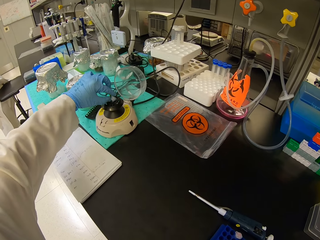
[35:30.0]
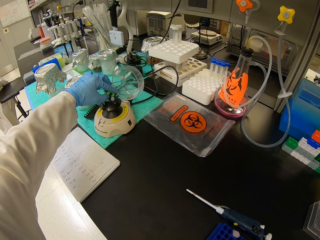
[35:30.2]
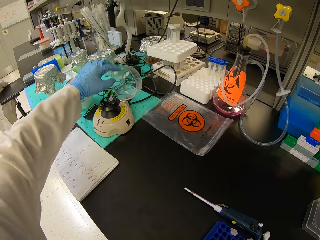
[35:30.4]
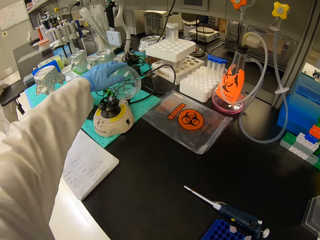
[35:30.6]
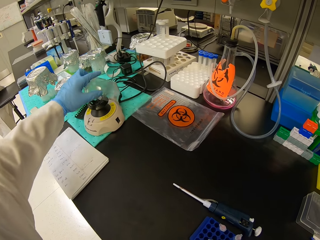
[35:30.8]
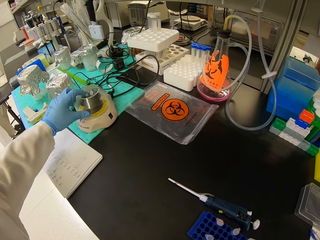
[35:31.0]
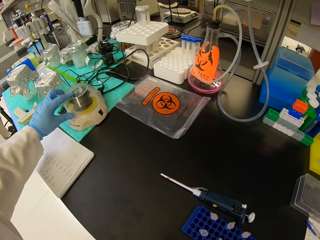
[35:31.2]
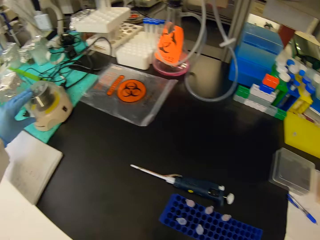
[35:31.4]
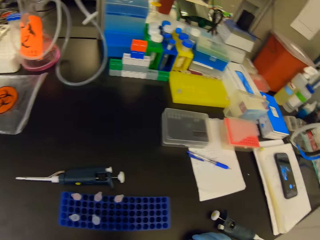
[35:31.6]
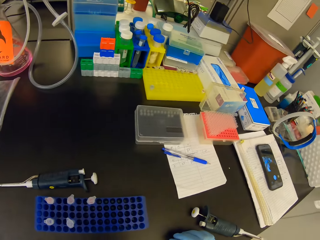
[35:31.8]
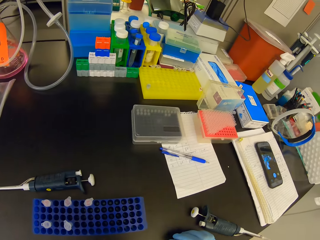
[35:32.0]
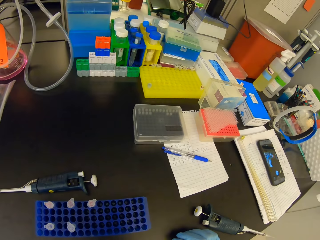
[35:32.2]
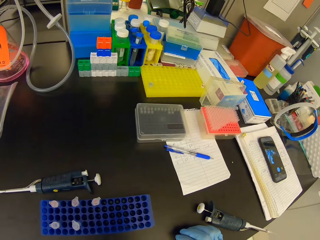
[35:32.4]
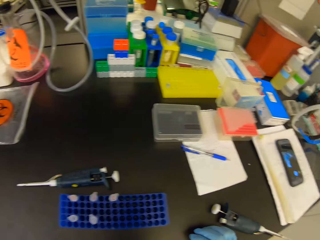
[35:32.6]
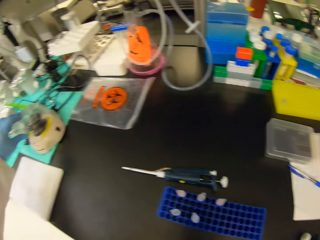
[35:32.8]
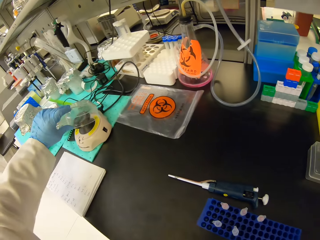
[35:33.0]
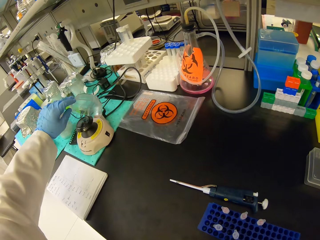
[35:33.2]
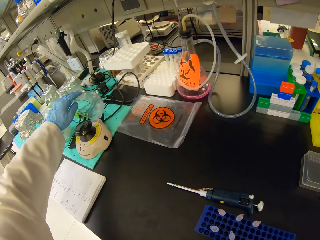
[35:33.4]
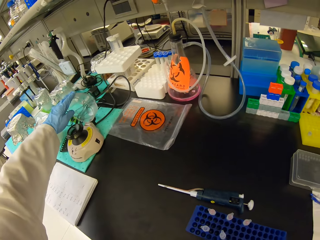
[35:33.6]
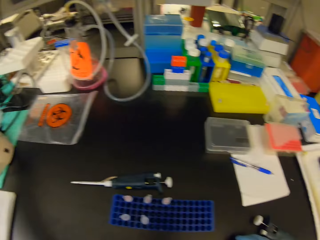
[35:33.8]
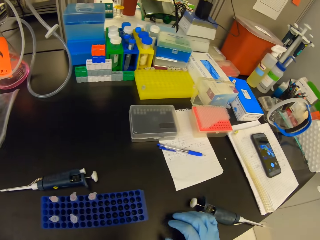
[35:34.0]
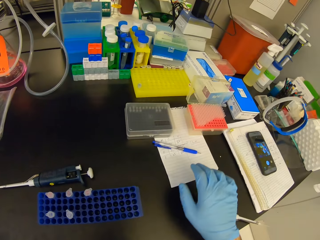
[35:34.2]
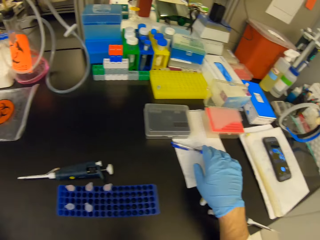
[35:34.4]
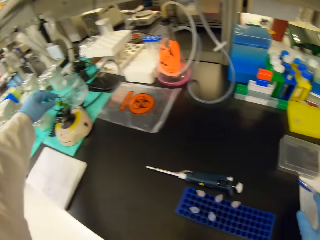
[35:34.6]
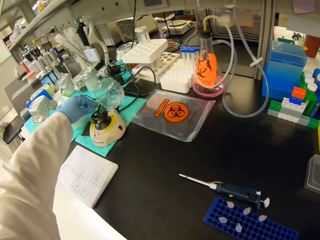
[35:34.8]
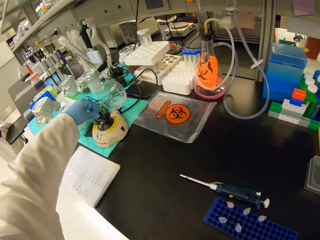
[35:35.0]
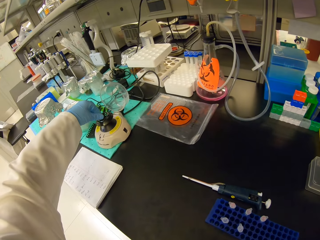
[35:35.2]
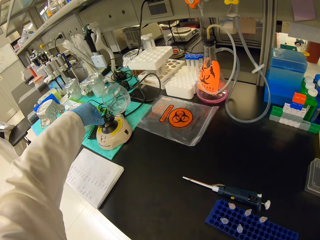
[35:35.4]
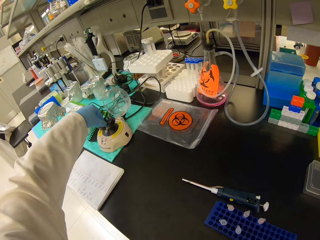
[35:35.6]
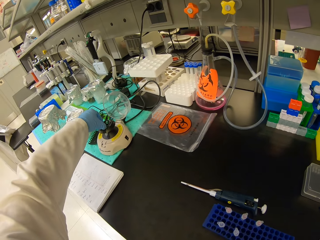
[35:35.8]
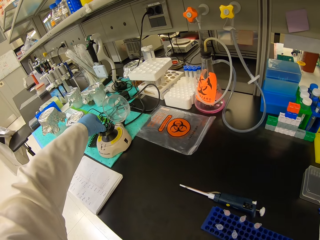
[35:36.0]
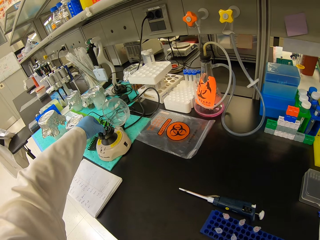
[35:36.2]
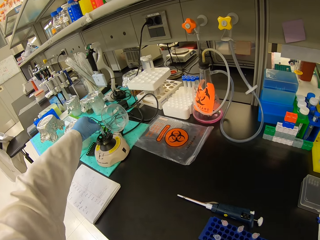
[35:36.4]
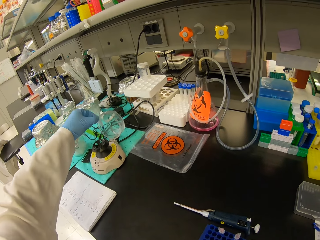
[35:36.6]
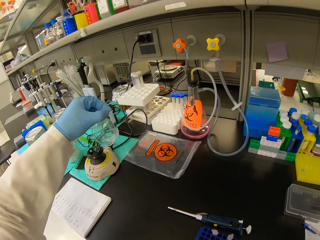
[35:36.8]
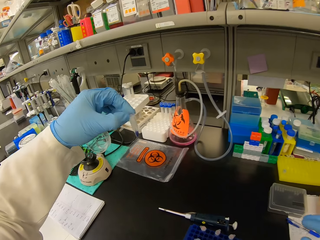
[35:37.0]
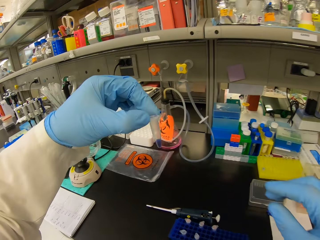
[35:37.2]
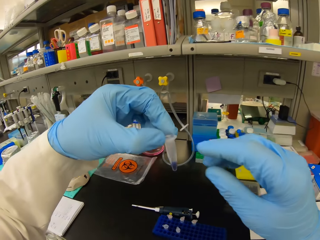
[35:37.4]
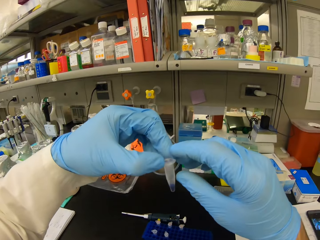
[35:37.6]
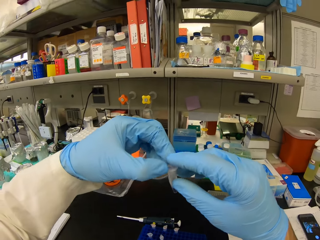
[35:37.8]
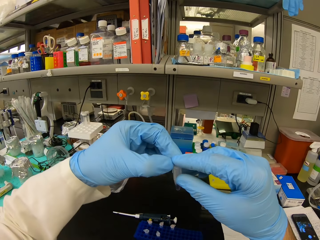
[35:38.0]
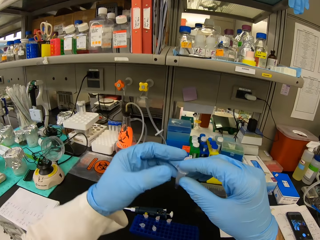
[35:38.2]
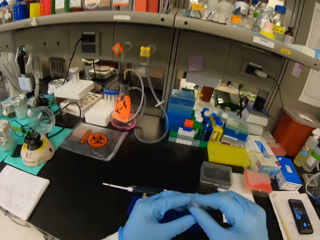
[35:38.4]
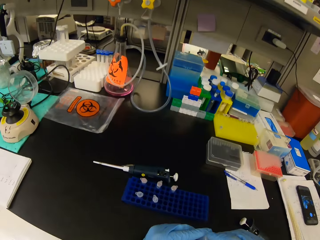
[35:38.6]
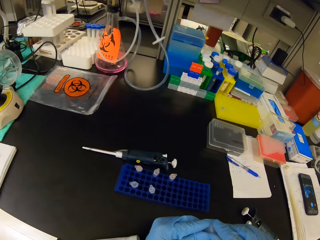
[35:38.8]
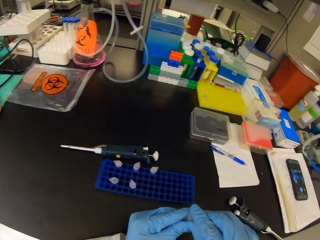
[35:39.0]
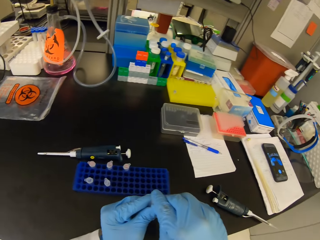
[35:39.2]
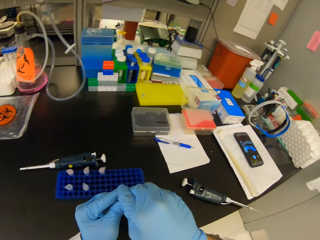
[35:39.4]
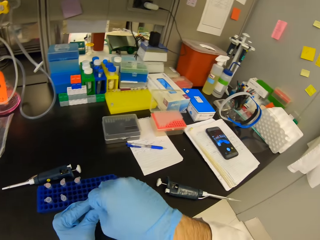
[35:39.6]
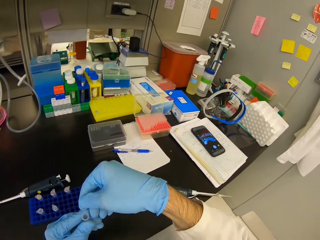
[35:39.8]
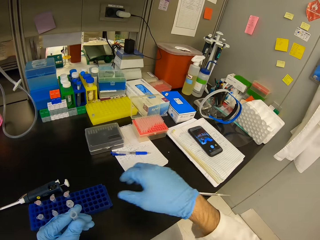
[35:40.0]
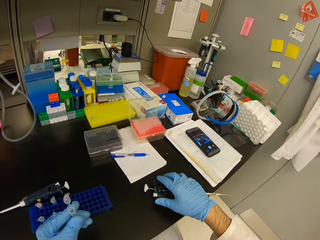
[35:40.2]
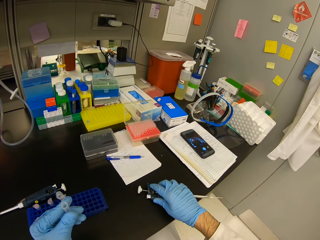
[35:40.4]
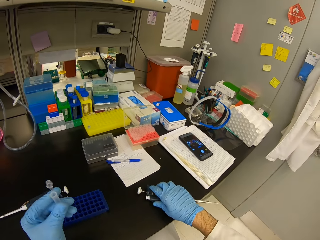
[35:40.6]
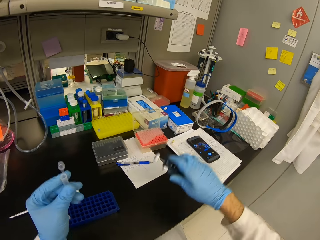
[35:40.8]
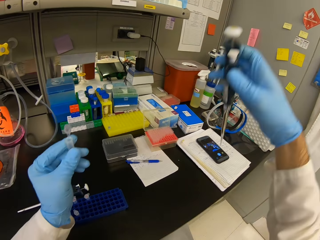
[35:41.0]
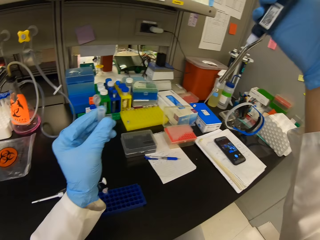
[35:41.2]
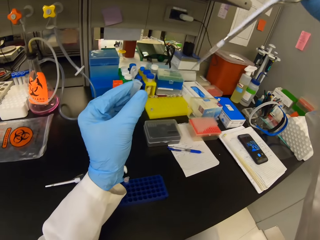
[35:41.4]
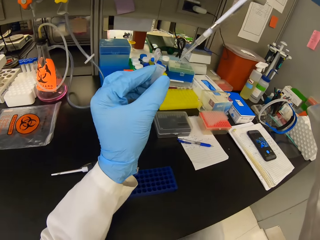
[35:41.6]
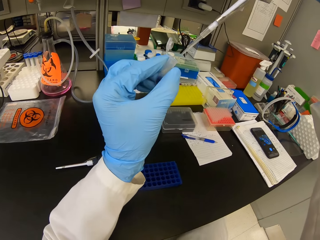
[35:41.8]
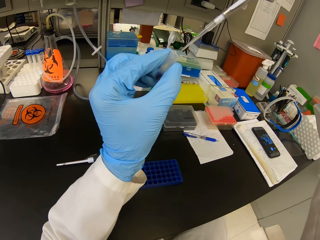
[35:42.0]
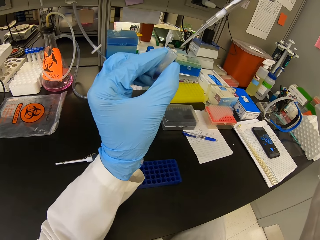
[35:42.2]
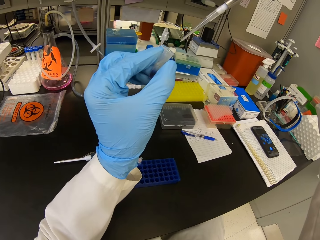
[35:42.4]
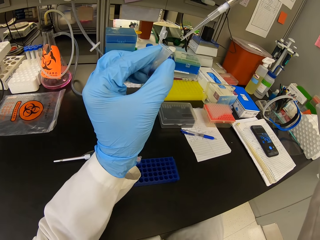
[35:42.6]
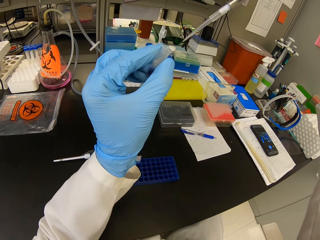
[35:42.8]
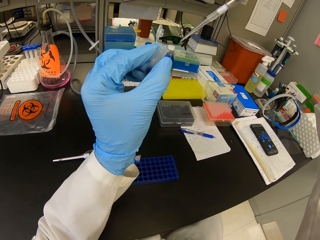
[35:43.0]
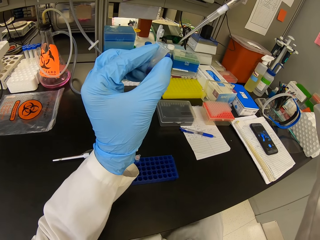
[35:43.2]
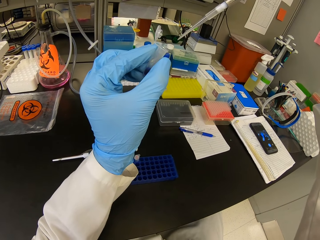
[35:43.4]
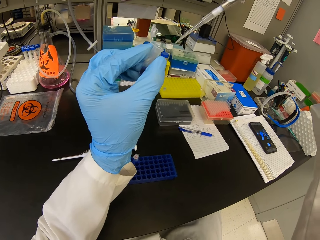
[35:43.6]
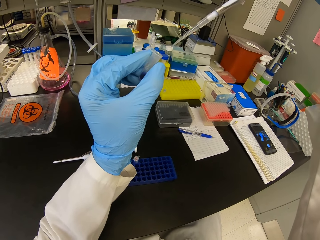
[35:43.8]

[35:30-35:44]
The camera wearer places the eppendorf tube or needle seal in the lab centrifuge. They close the lid, look around, and open the centrifuge lid. They grab a pen on the table. They remove the eppendorf tube from the lab centrifuge. They look at the eppendorf tube. They open the eppendorf tube. They hold the syringe. They pick up the syringe from the table. They lift up both the eppendorf tube and the syringe.

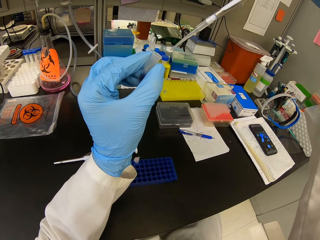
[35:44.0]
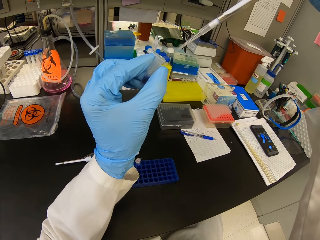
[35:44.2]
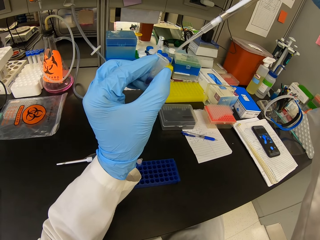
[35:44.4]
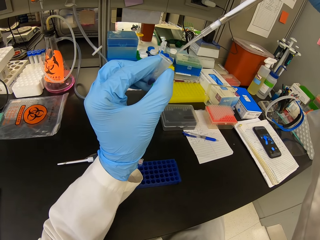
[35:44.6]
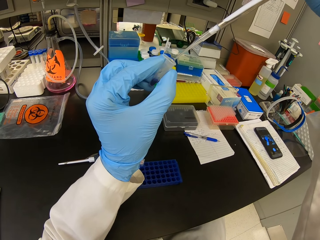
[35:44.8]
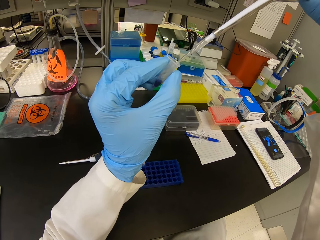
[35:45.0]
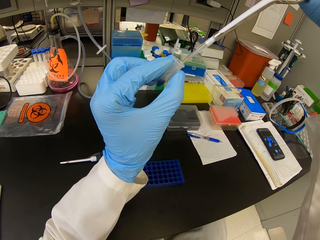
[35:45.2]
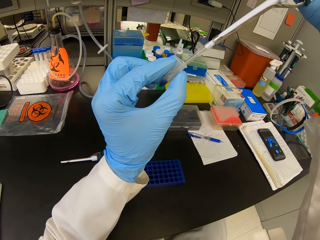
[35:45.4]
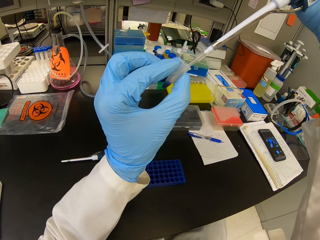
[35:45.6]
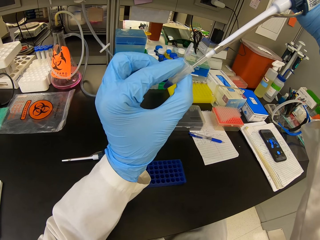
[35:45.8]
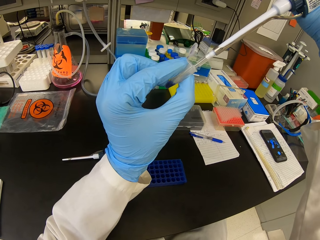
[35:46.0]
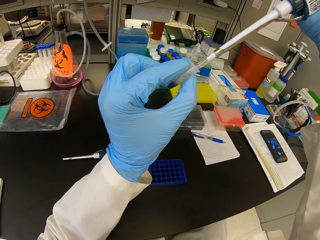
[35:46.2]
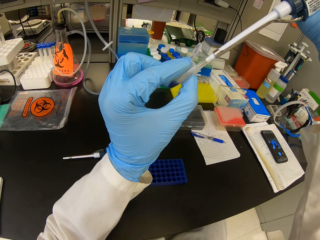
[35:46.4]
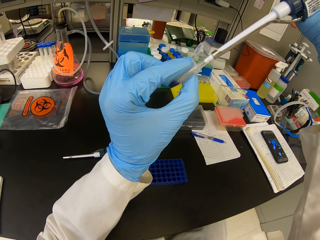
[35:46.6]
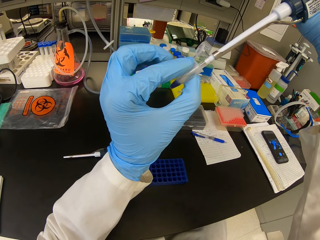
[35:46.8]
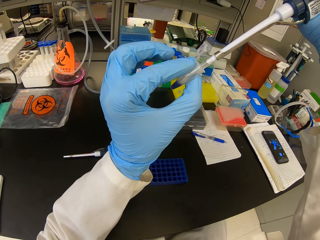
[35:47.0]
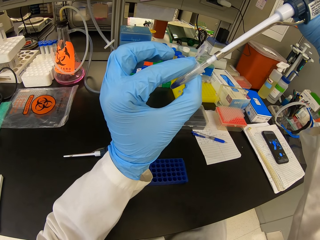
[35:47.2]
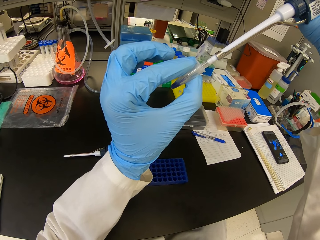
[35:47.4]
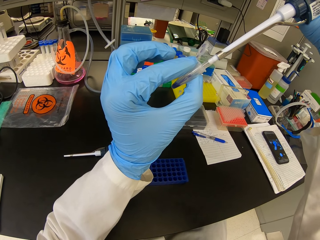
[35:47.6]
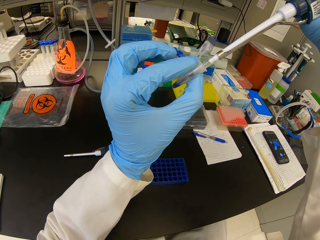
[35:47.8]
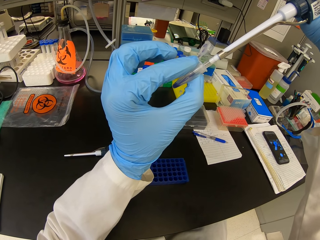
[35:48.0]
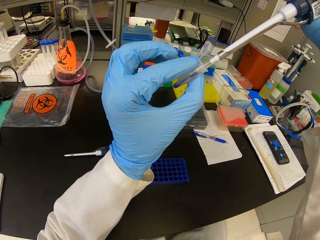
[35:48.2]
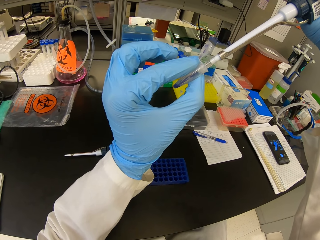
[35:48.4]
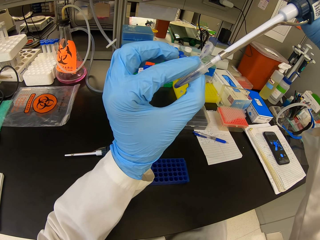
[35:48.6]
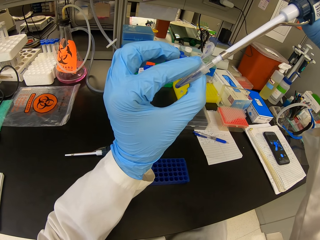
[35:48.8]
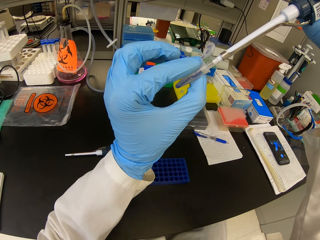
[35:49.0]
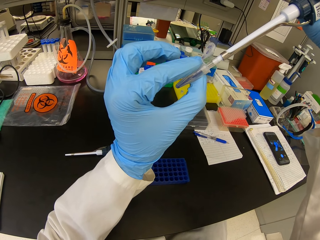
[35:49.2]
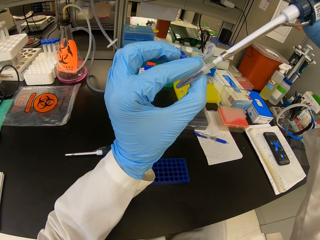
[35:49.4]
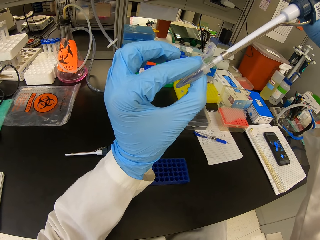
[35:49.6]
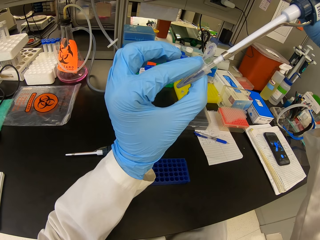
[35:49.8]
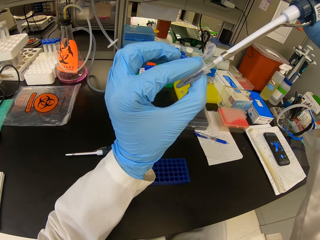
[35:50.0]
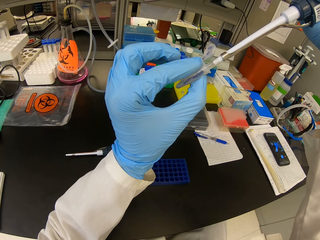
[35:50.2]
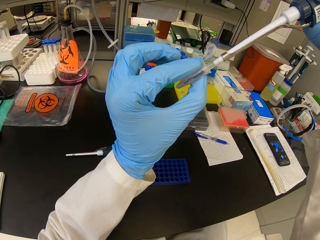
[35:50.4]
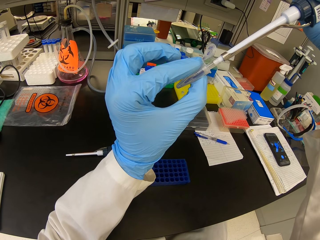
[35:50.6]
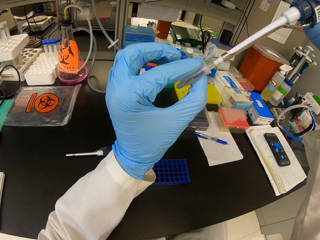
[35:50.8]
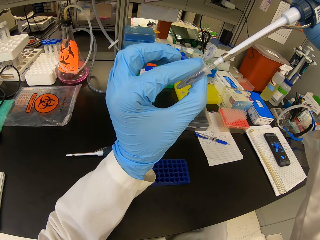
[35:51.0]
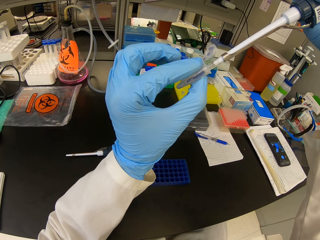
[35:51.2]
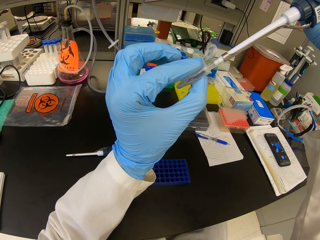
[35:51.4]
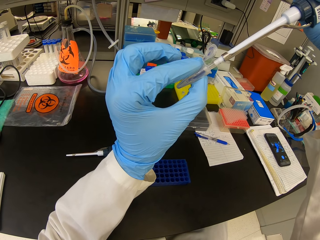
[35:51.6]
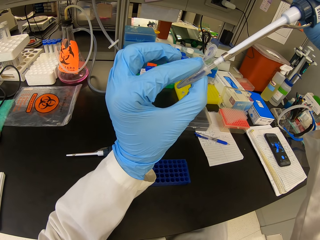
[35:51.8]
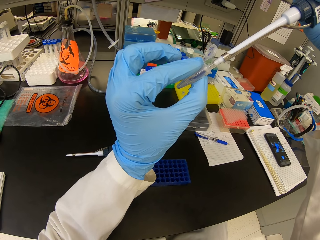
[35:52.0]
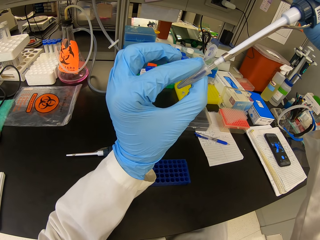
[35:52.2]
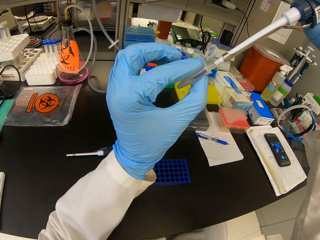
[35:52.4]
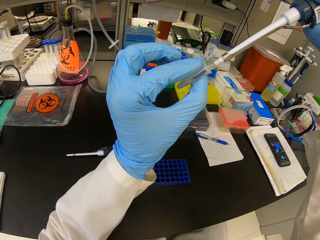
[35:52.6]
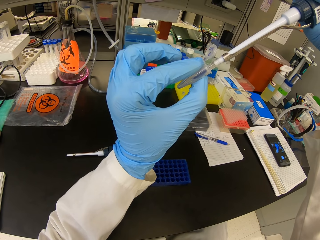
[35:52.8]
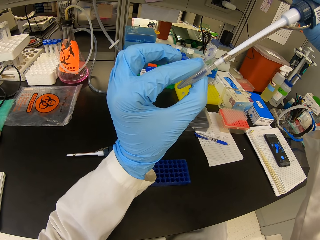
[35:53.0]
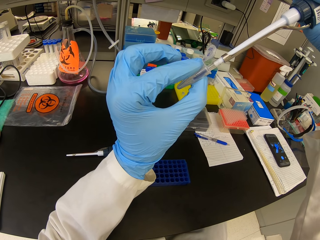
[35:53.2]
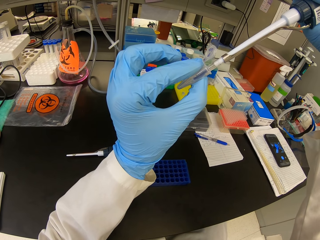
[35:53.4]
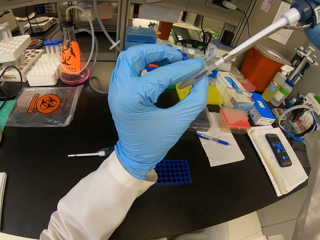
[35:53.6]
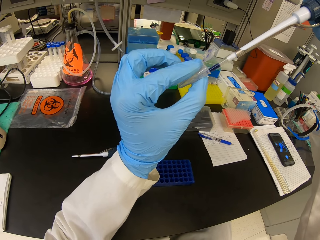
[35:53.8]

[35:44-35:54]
The camera wearer pours the liquid in the syringe into the eppendorf tube. They suckle chemical from the needle seal with the syringe.
